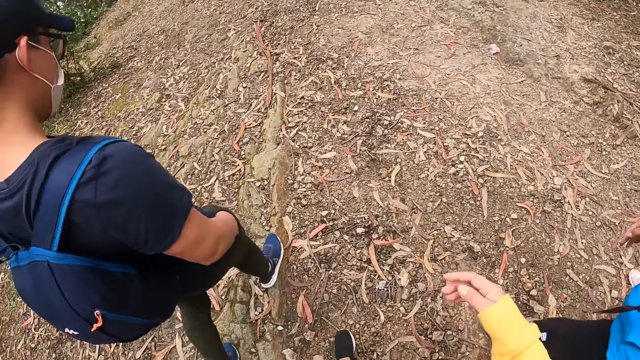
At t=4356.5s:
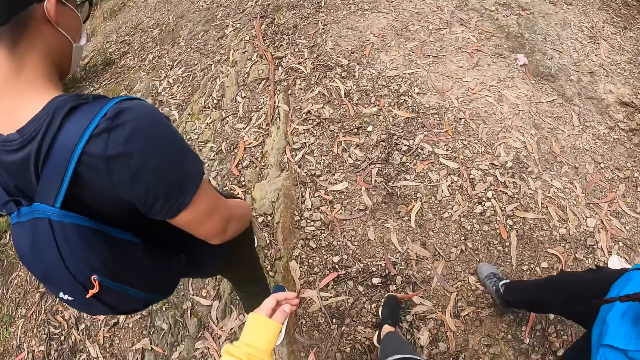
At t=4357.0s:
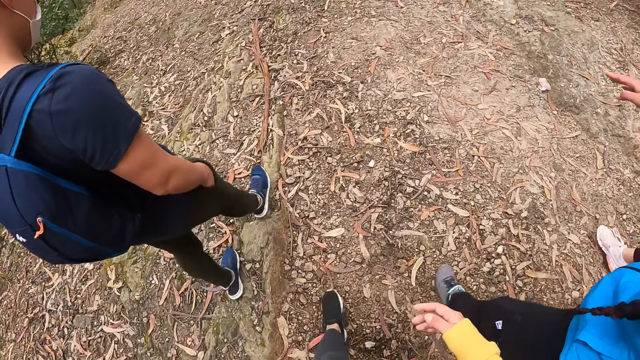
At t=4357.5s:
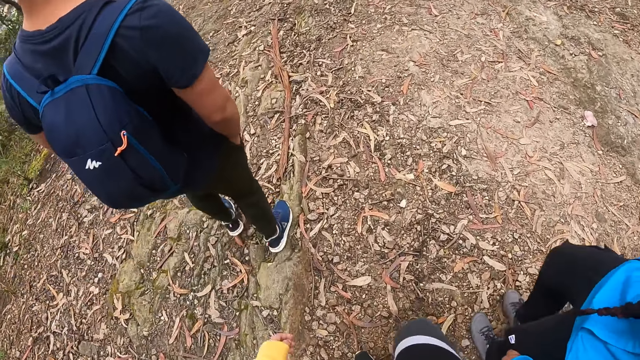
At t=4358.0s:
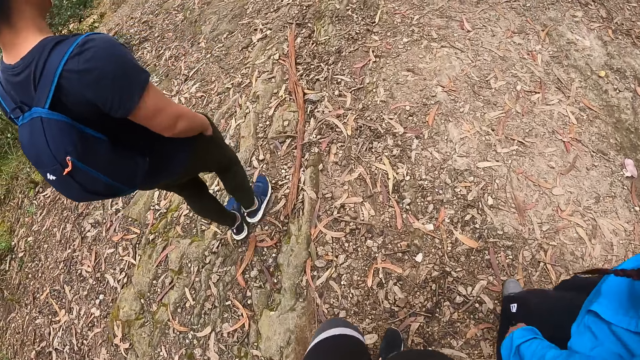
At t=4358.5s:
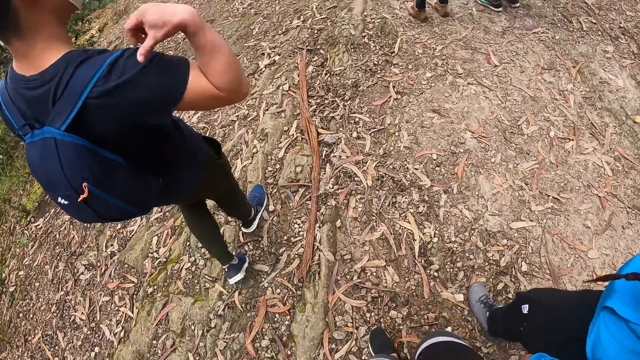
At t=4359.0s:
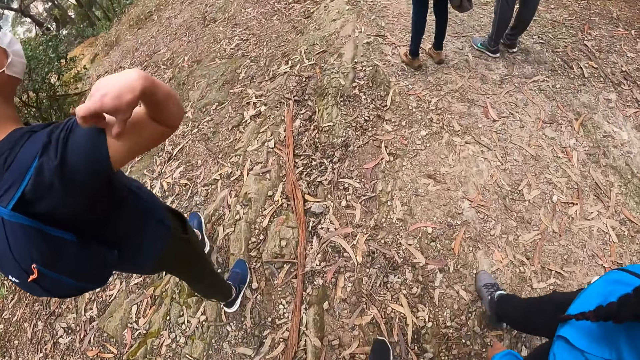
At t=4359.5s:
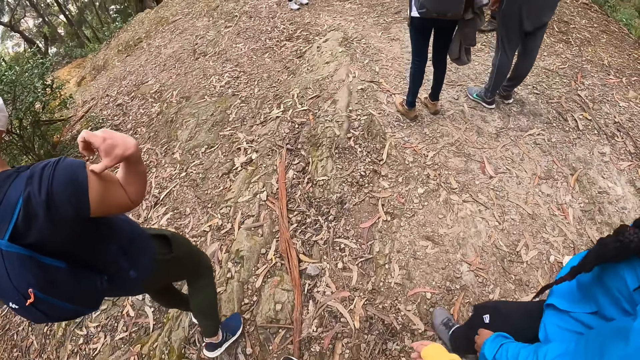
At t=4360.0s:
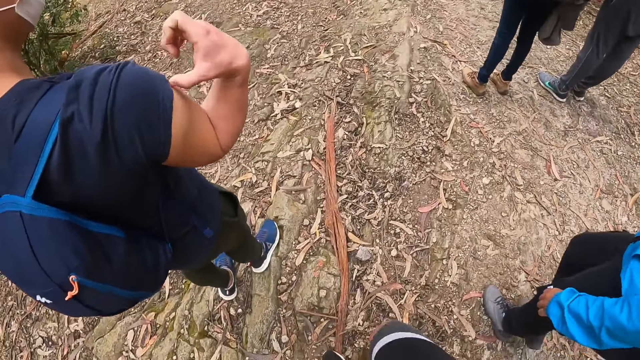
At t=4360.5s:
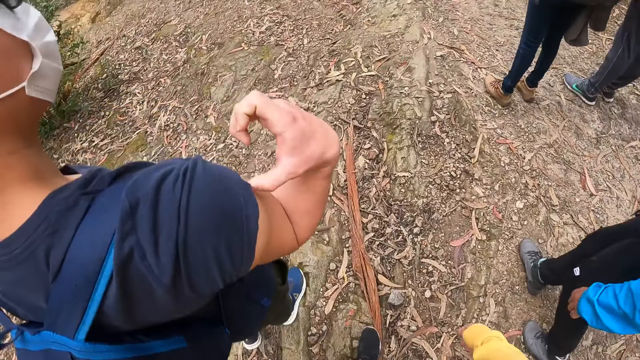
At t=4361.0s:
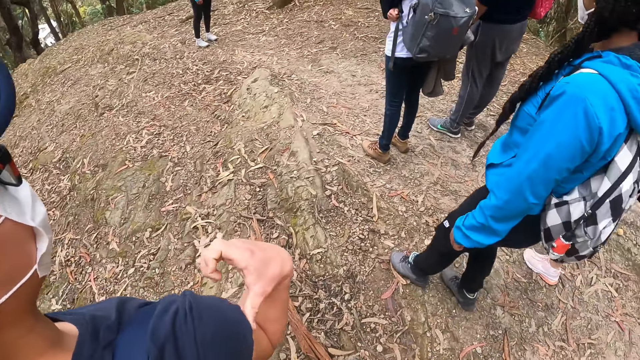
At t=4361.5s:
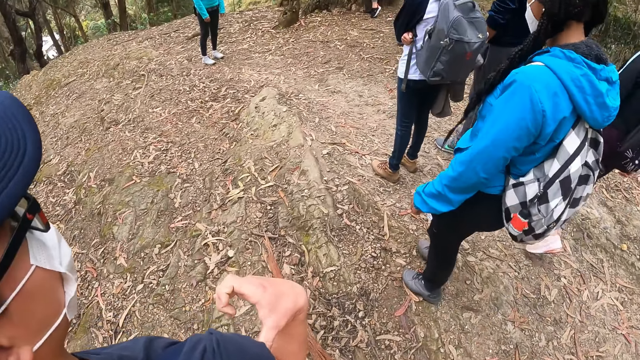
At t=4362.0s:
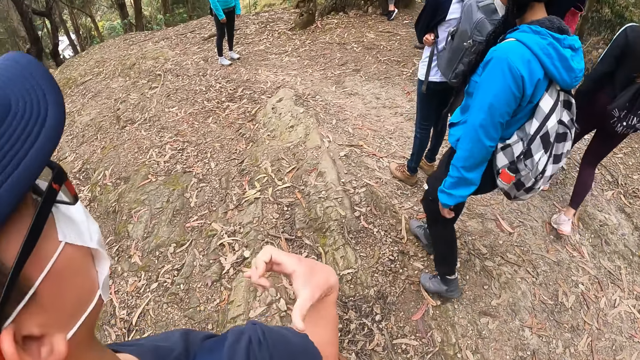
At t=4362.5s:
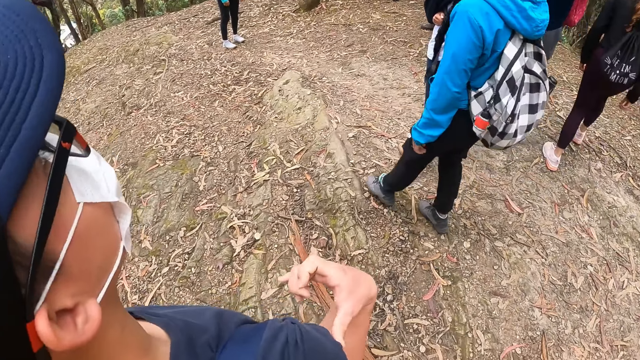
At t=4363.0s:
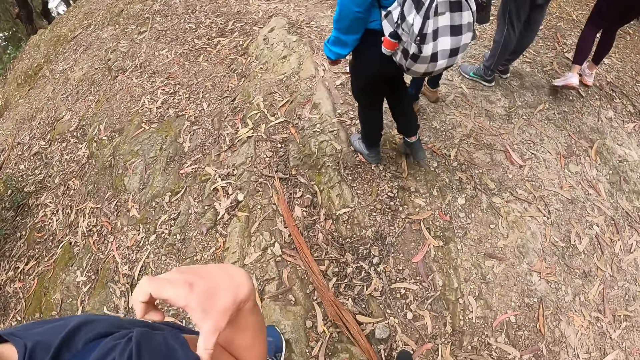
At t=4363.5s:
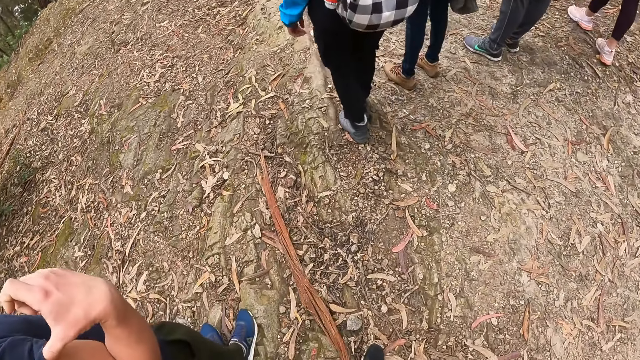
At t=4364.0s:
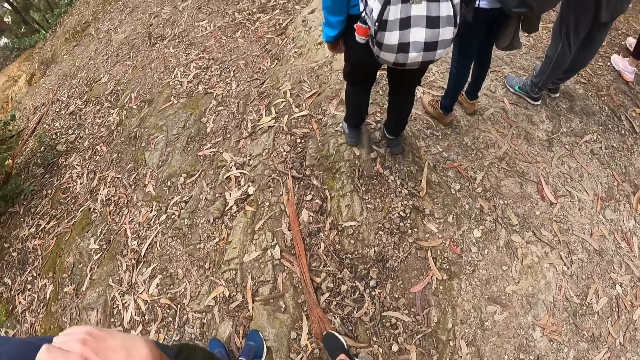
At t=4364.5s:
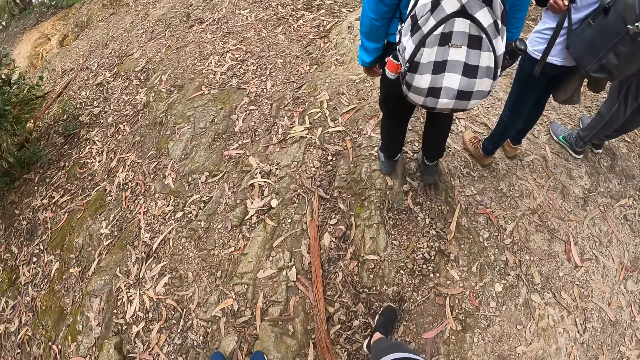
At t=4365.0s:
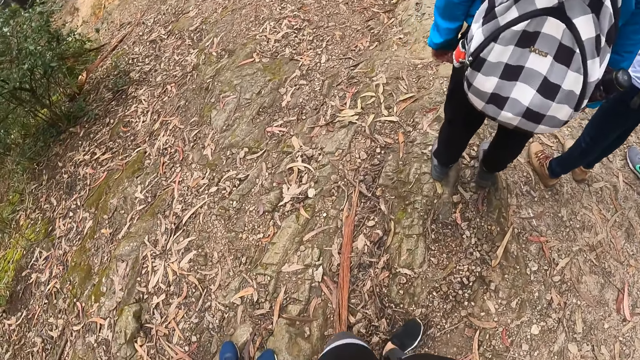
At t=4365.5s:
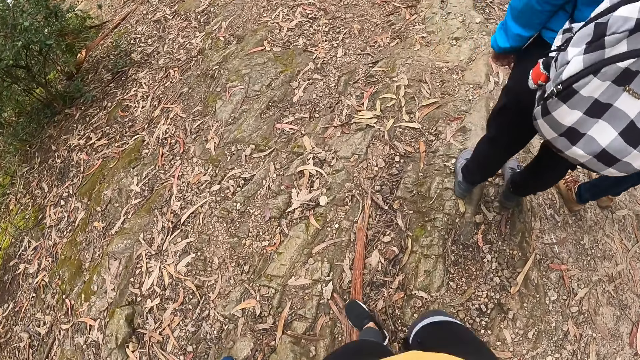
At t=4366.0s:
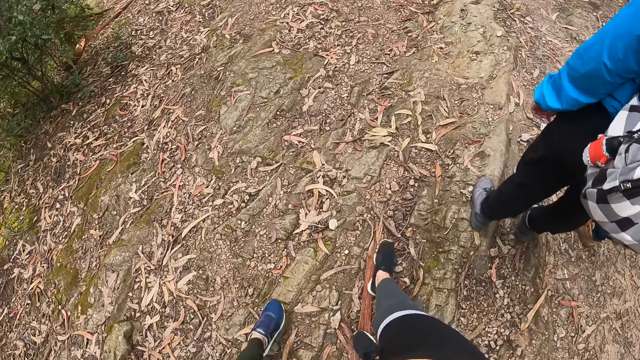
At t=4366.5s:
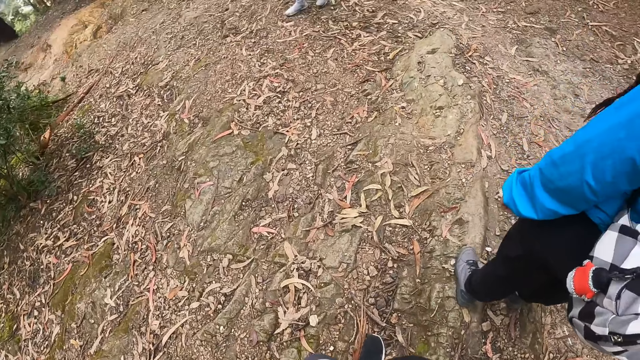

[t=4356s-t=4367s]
A person moves the hand to the shoulder. Another person stands near a third person.

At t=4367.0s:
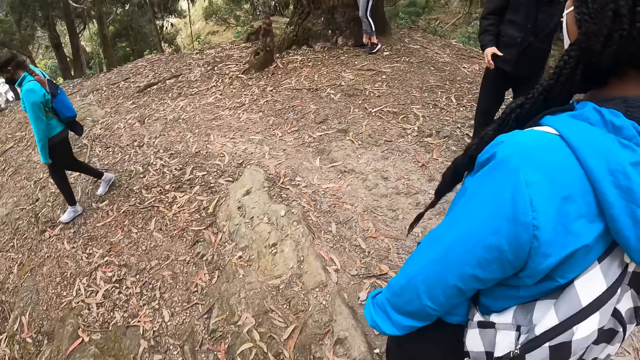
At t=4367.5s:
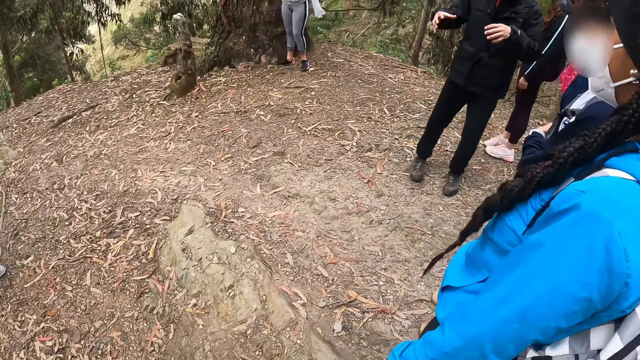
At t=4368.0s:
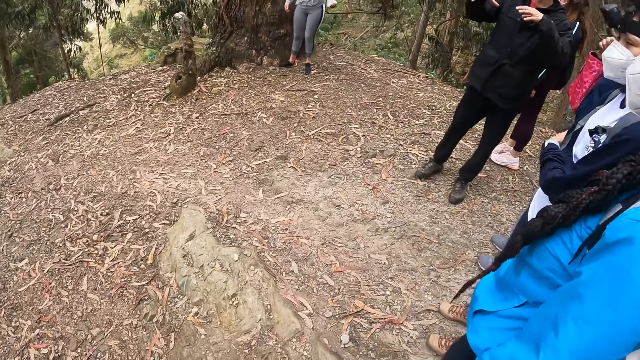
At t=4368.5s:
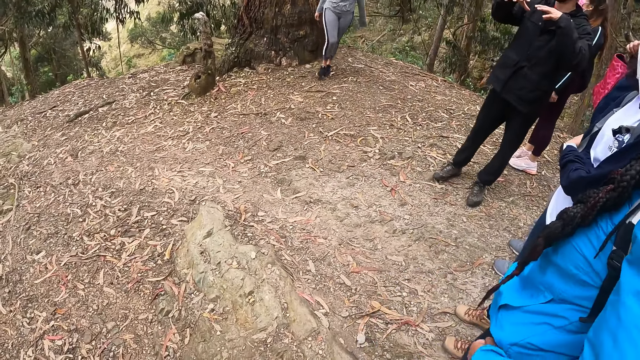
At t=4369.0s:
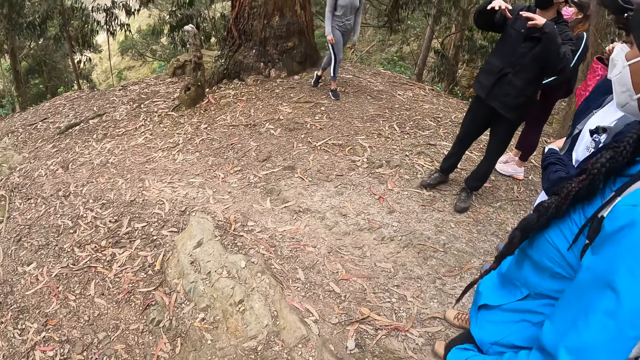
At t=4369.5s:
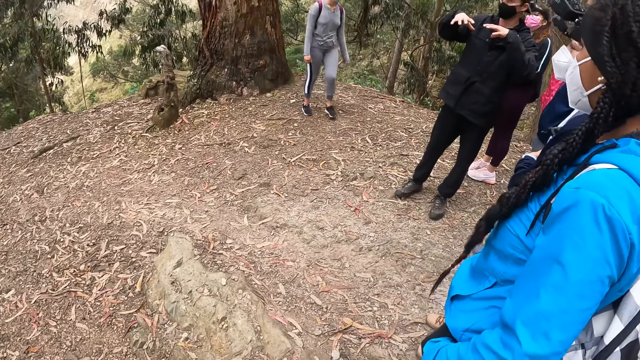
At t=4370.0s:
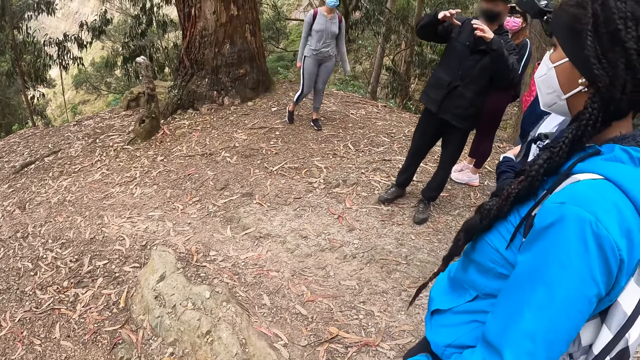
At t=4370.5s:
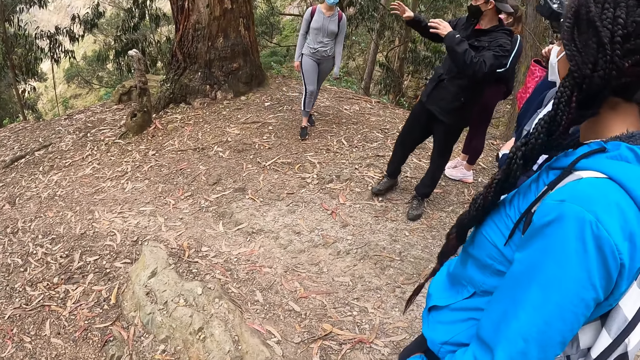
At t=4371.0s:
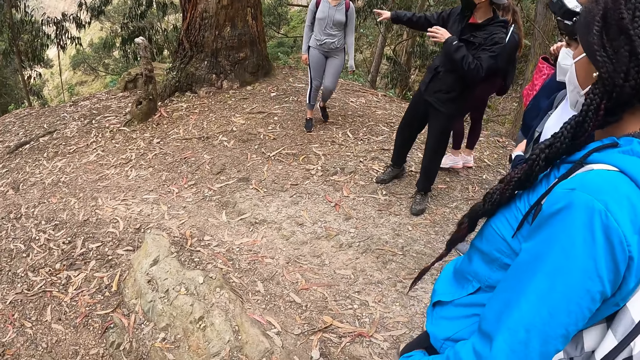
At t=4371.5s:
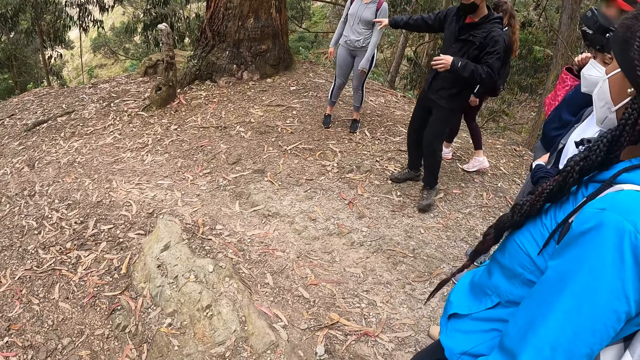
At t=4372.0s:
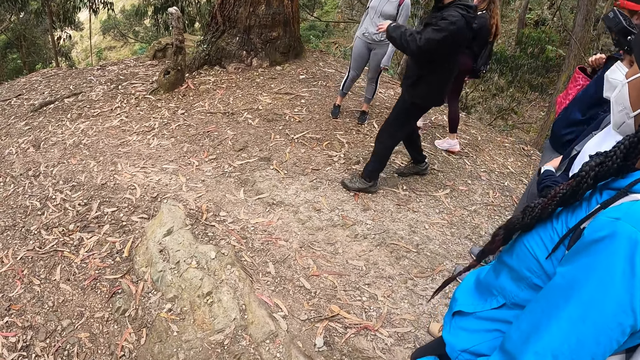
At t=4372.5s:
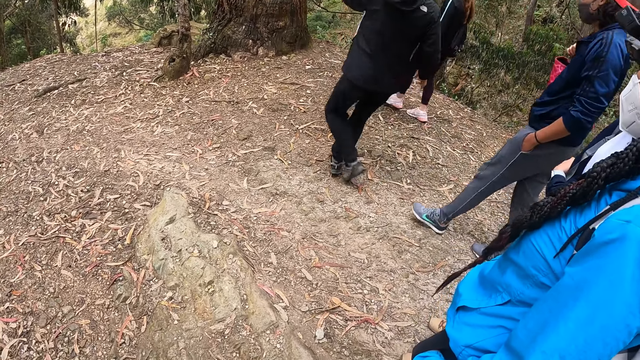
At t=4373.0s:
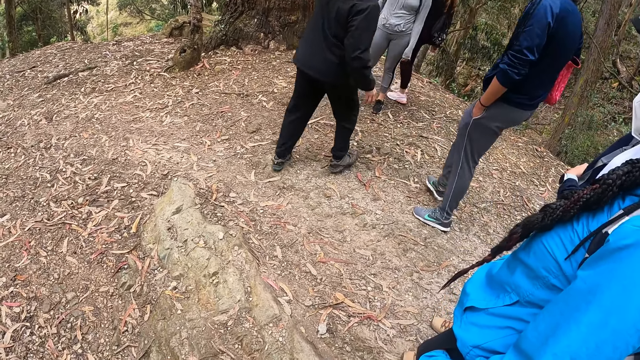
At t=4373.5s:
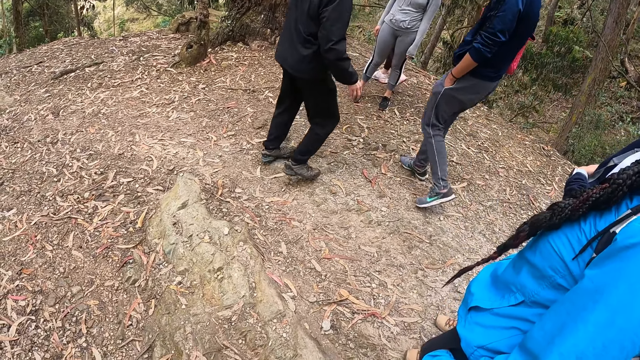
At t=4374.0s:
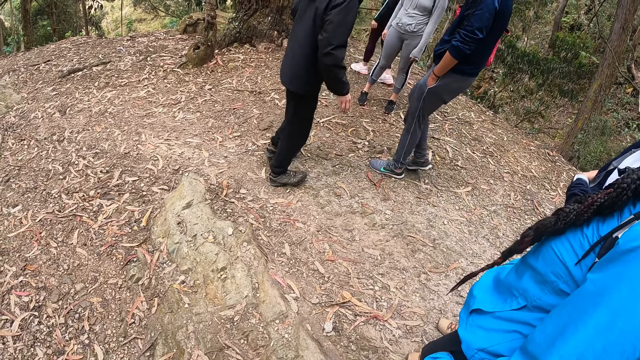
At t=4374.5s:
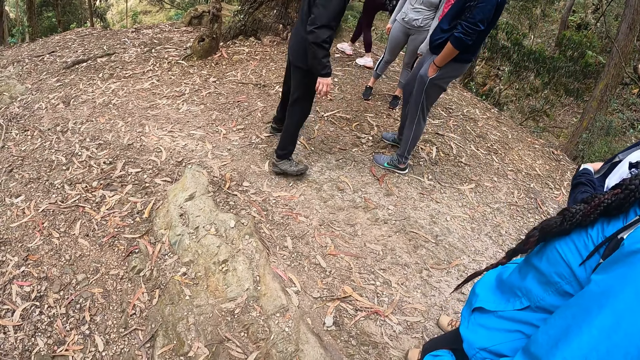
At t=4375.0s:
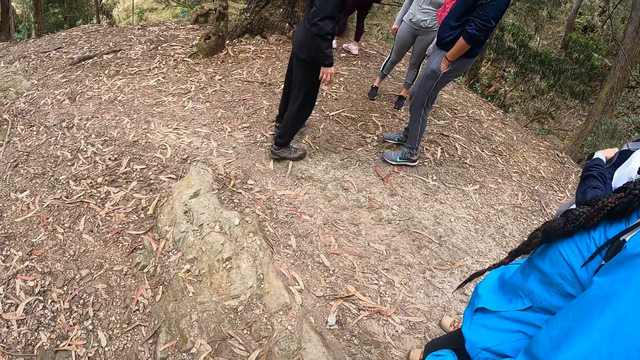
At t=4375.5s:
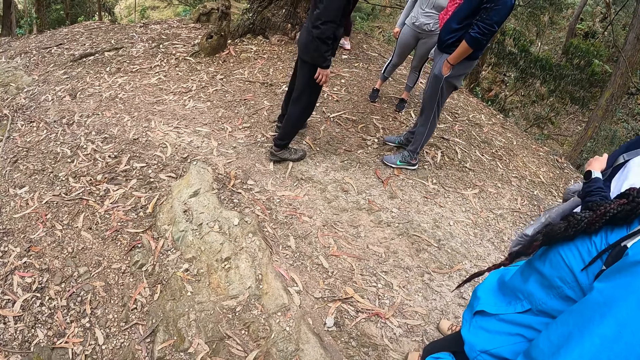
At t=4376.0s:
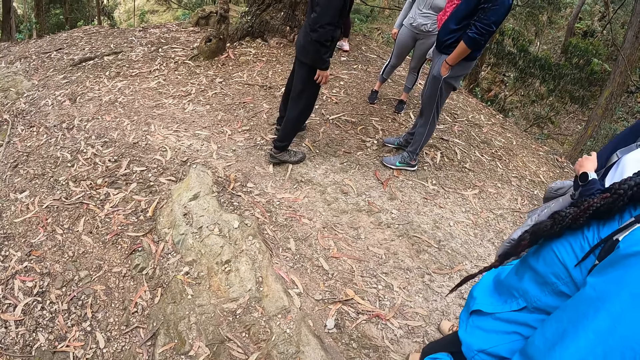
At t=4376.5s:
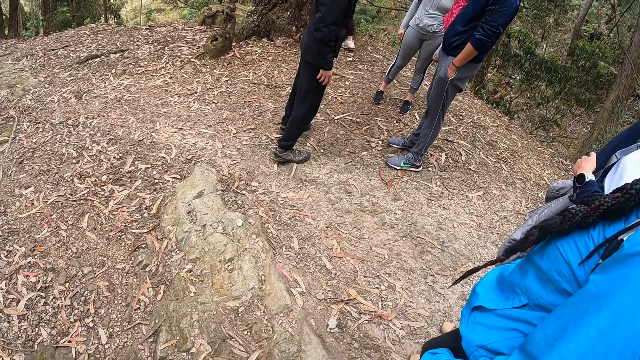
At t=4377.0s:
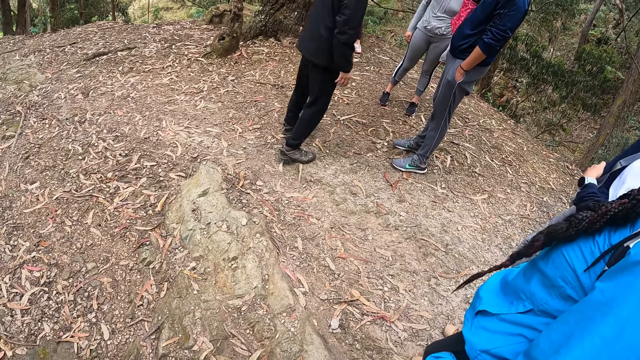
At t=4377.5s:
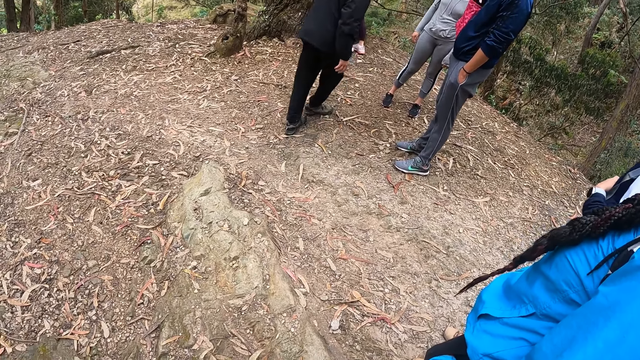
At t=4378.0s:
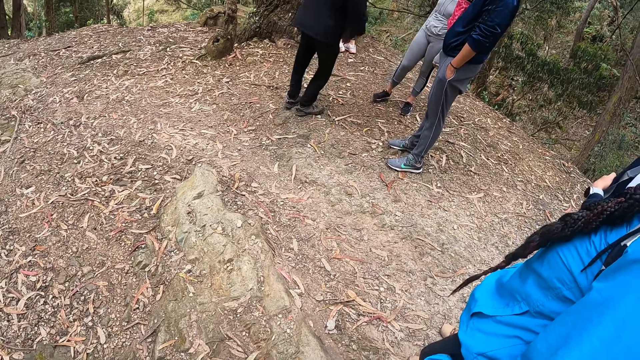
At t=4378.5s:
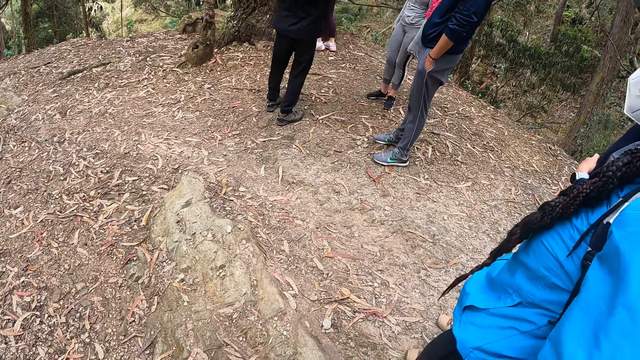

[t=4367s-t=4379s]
A man interacts with the camera wearer and the group of hikers. The man moves both hands up, talking.
